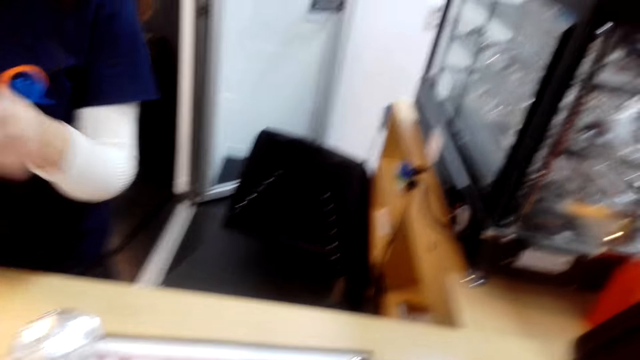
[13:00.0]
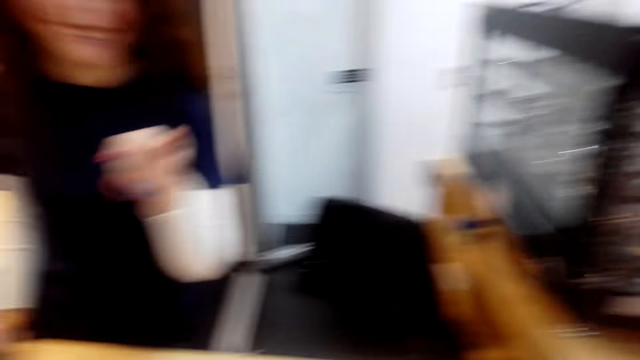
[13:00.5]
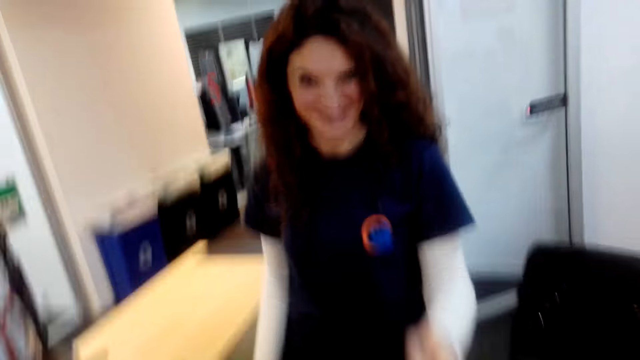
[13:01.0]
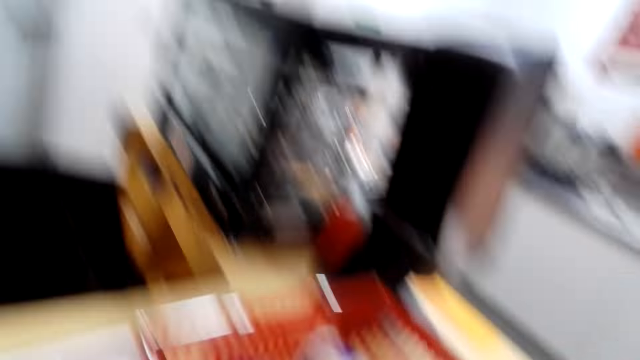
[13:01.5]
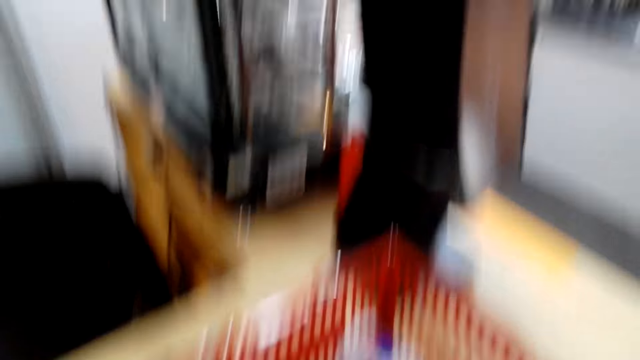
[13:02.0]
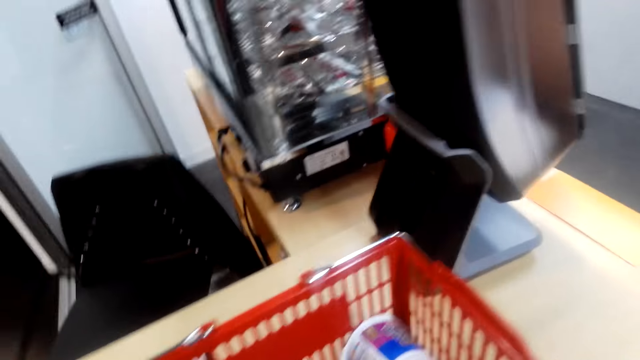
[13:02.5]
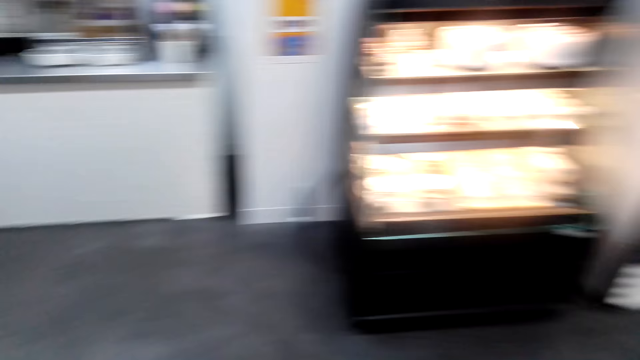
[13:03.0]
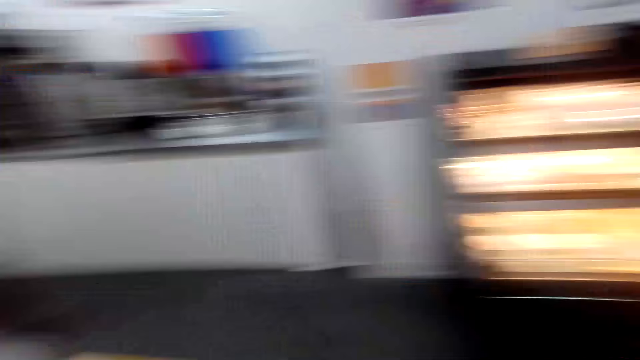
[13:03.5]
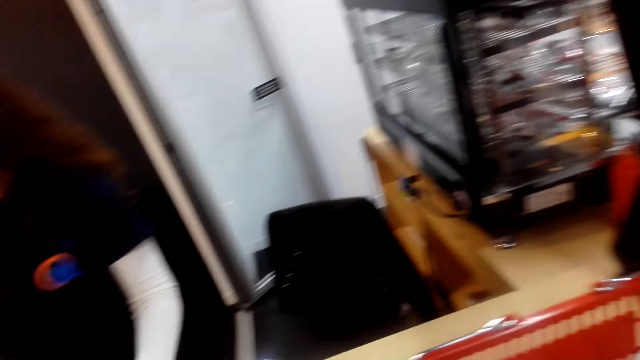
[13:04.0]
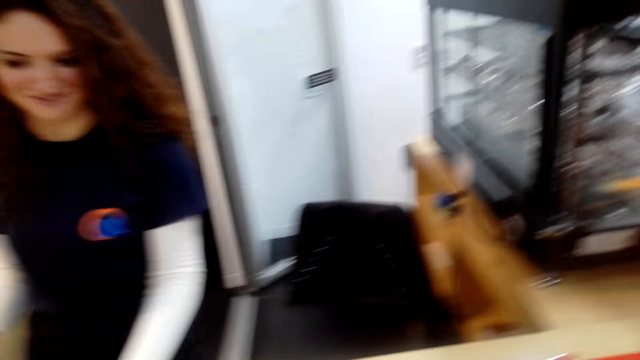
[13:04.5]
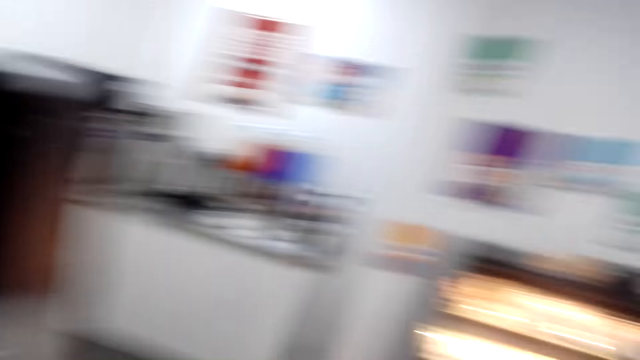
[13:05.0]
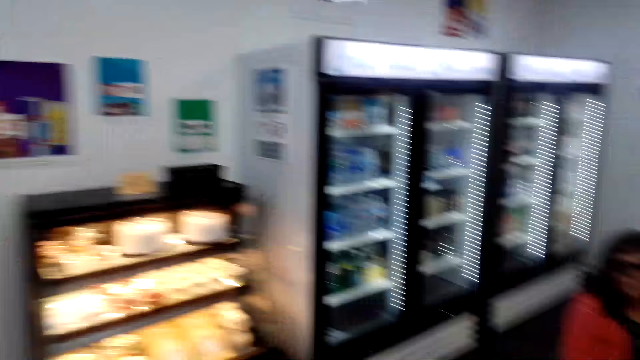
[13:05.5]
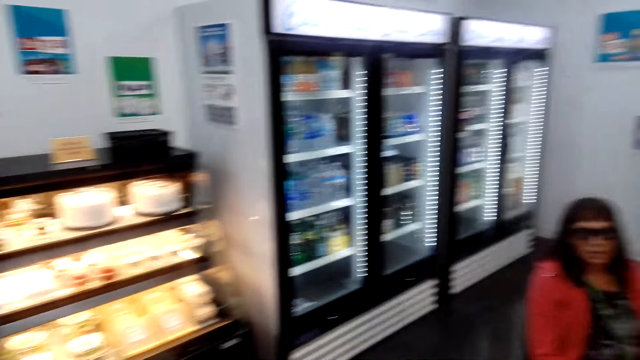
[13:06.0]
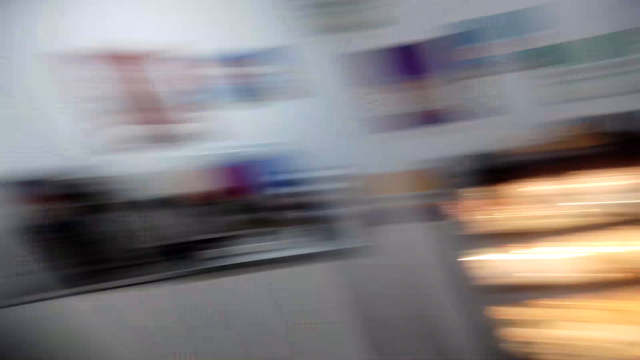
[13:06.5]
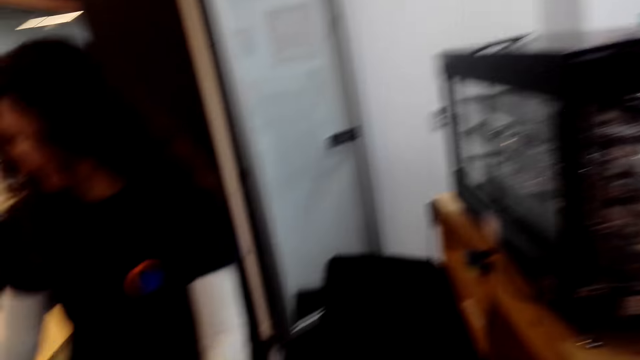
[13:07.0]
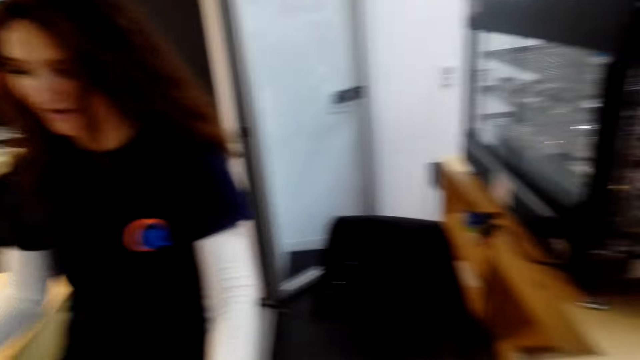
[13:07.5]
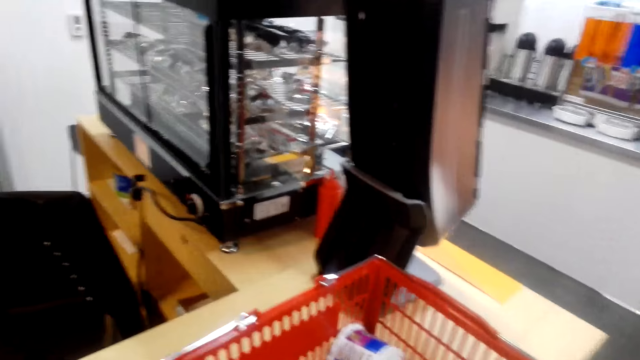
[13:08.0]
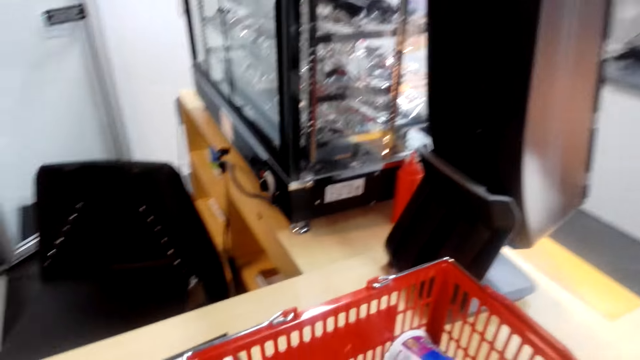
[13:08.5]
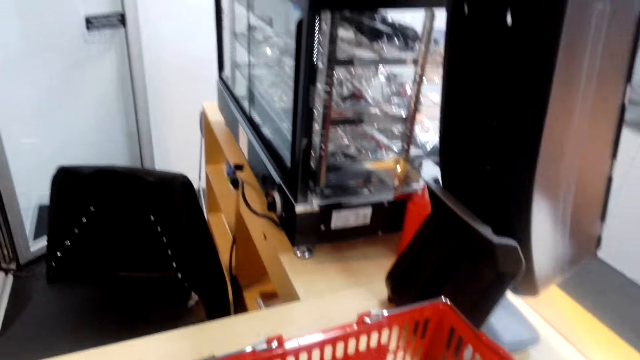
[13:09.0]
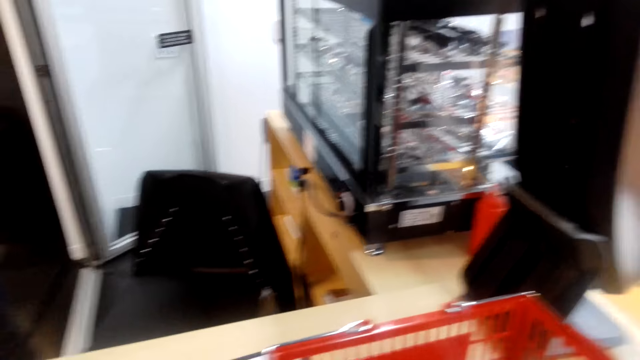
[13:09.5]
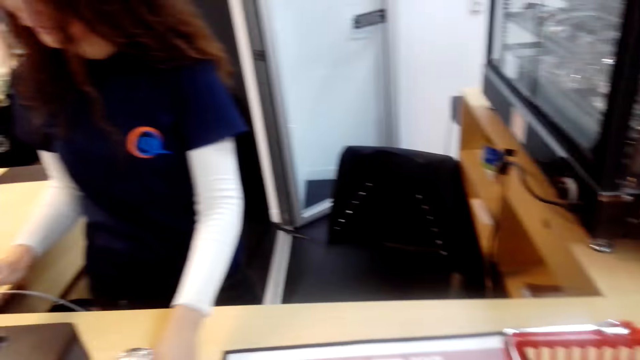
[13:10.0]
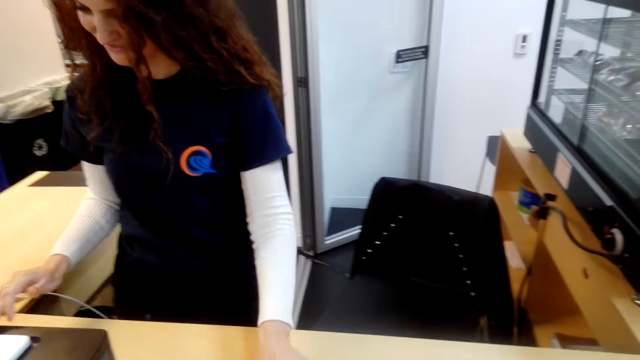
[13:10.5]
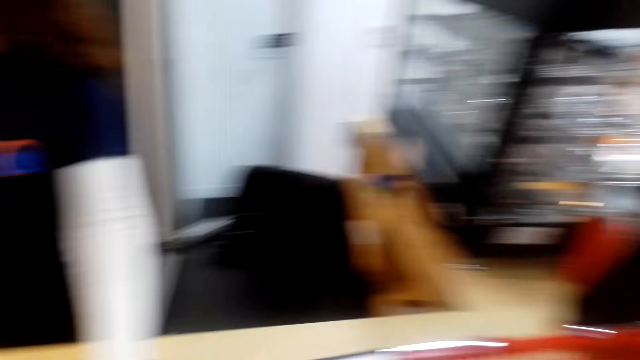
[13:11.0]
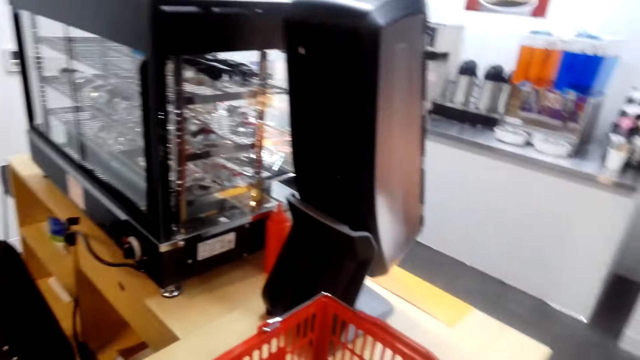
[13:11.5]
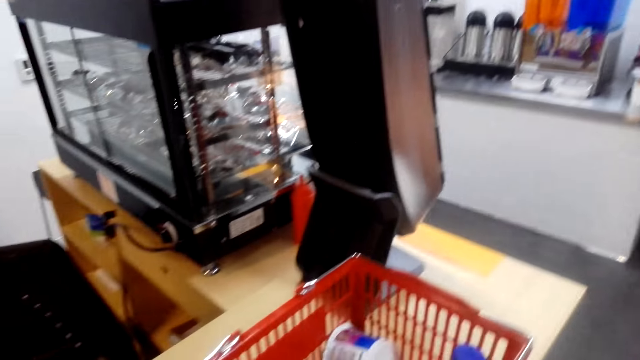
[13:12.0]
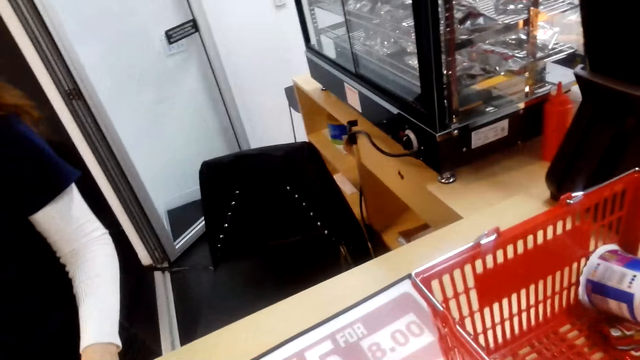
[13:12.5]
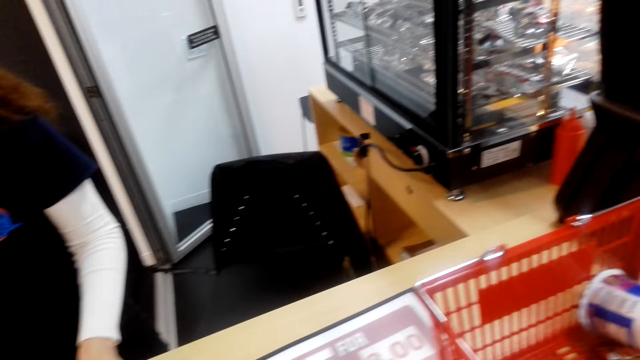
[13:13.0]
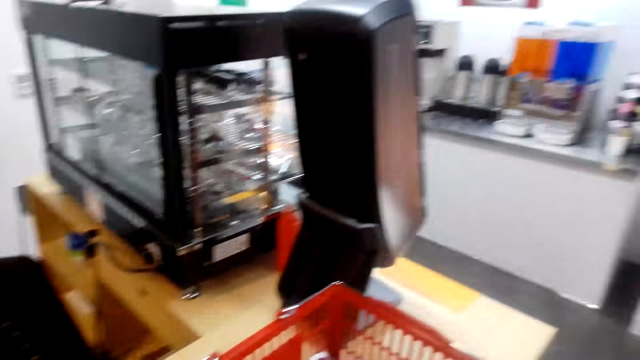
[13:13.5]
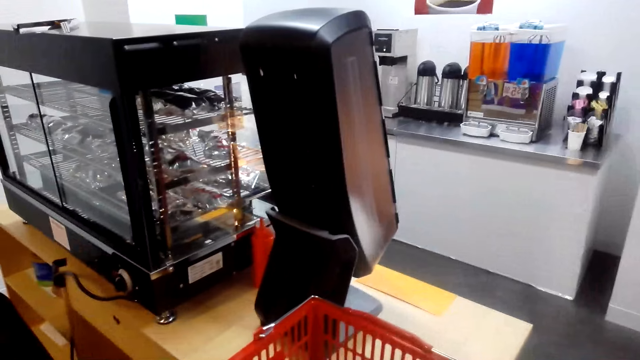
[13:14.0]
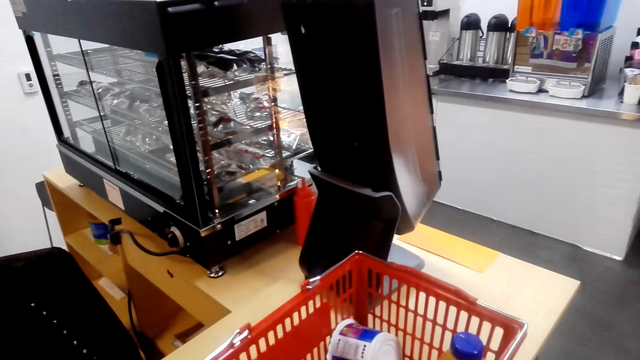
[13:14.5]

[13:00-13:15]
The camera wearer laughs. A person talks with the camera wearer.

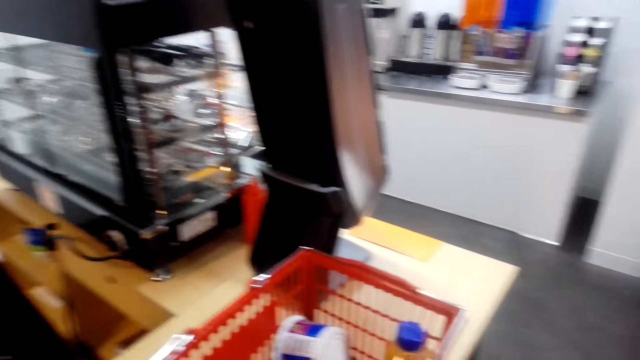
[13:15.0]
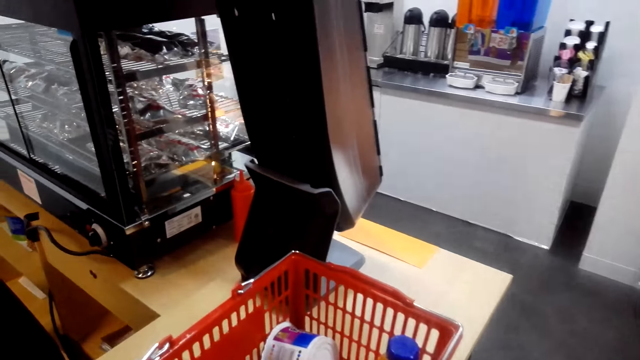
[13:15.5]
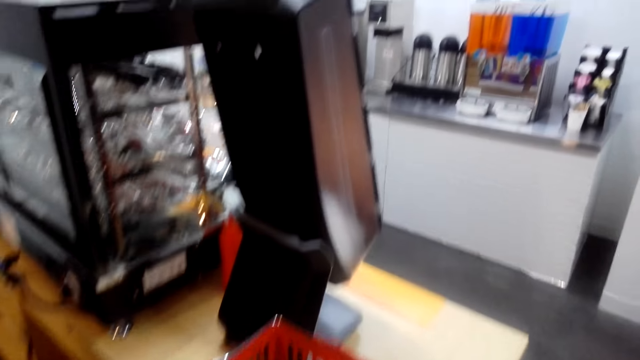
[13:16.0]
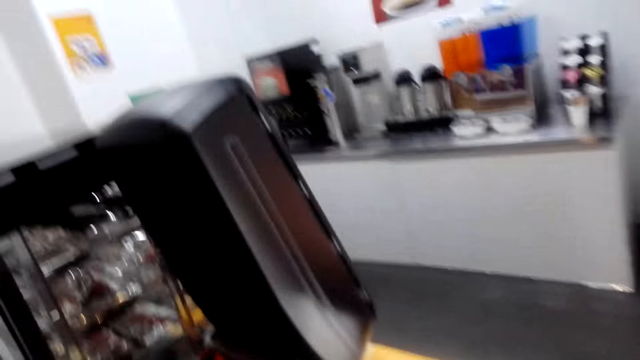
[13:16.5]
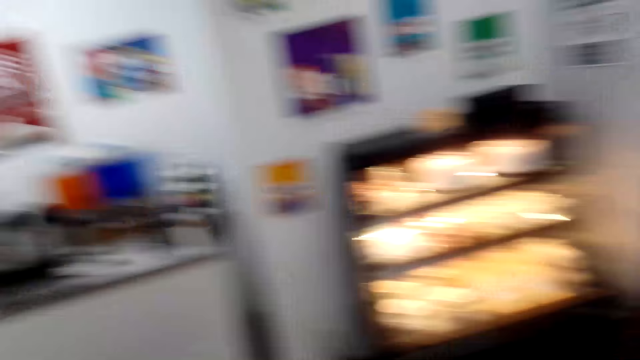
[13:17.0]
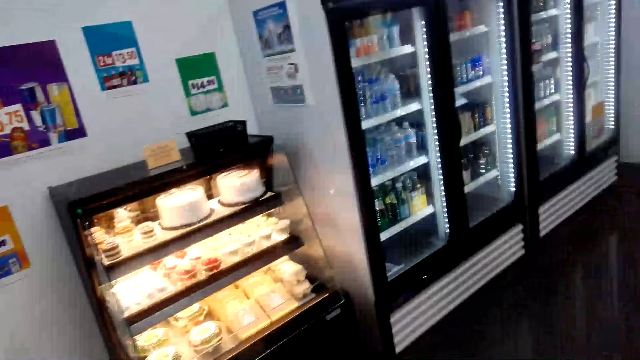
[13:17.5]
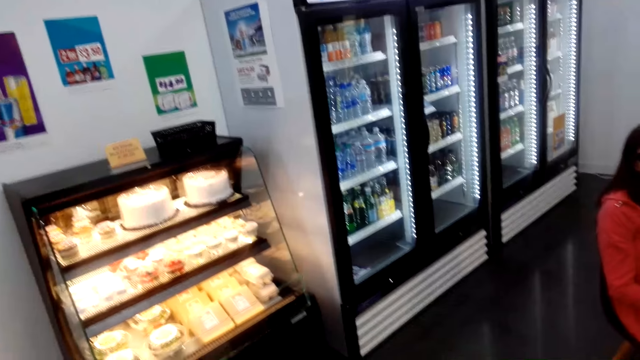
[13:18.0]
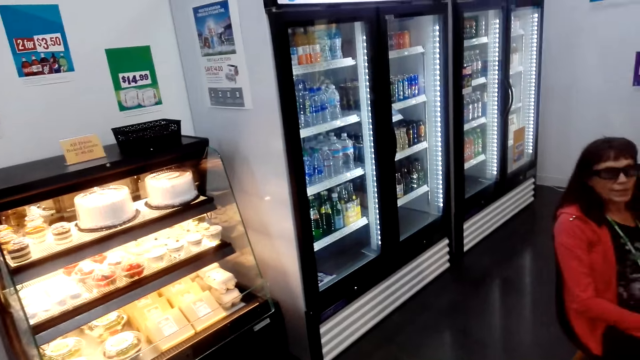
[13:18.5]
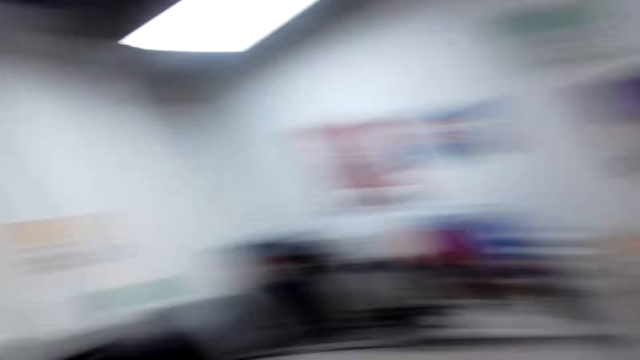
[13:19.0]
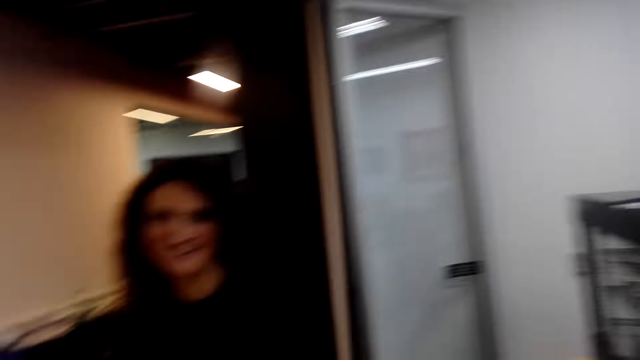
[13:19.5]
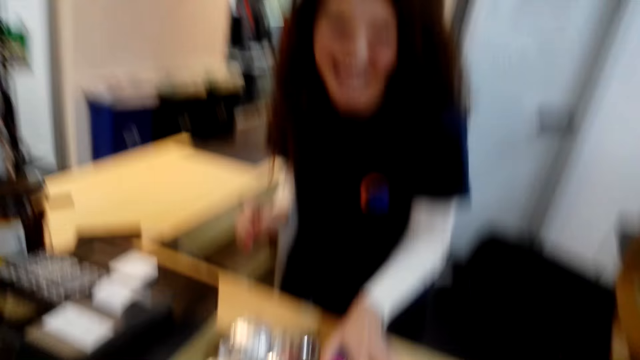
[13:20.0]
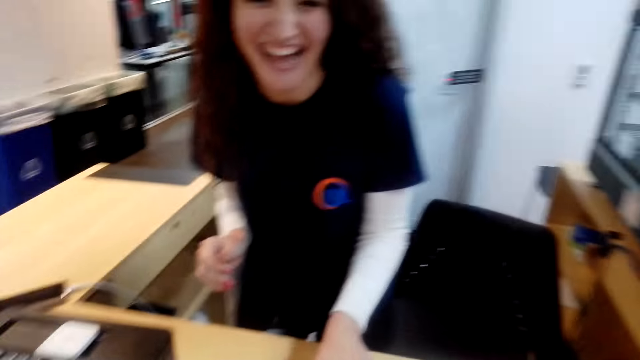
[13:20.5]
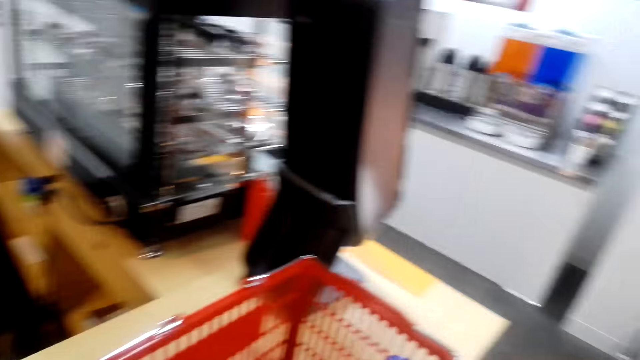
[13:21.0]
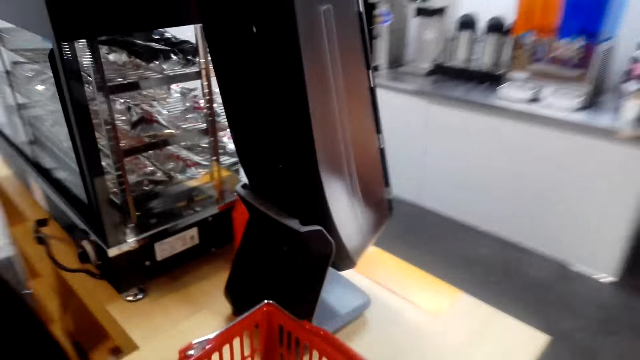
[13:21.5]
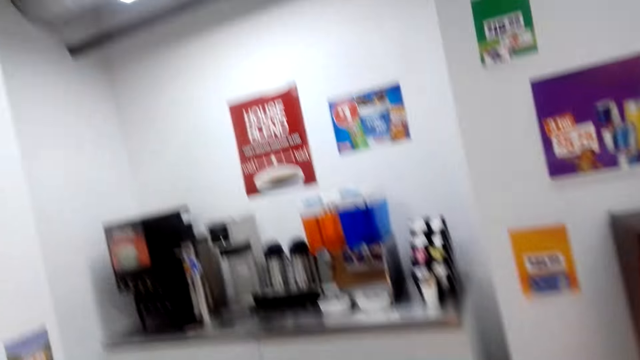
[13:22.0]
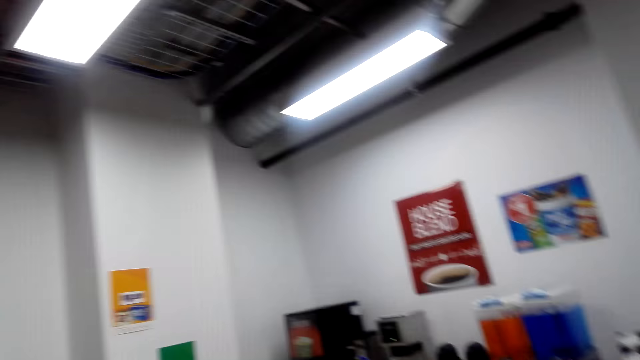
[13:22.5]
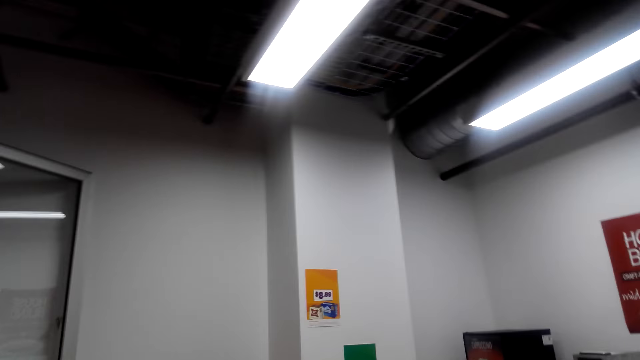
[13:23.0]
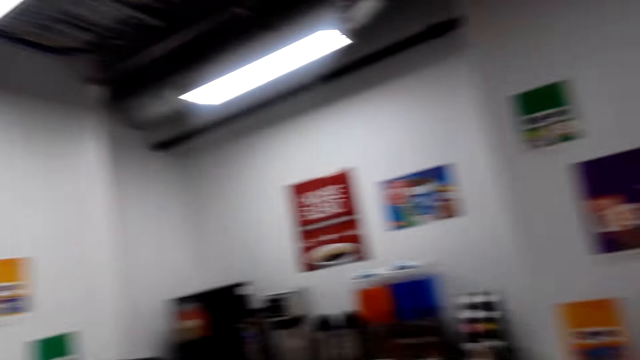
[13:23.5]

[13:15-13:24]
The camera wearer talks with a person. The person laughs. The camera wearer laughs.
